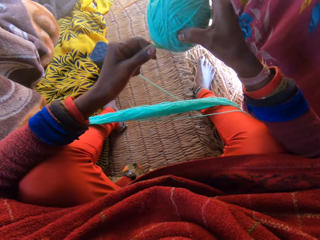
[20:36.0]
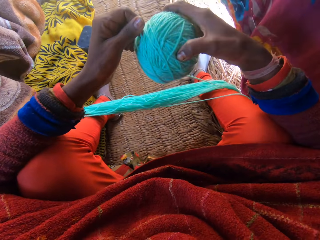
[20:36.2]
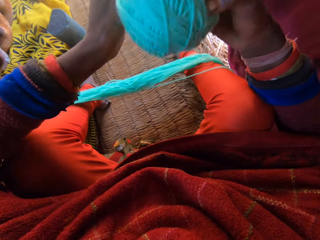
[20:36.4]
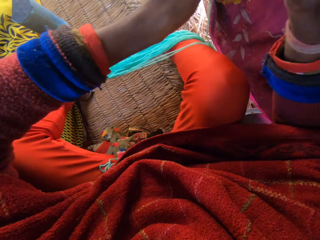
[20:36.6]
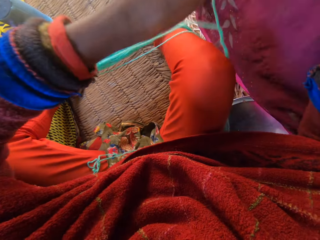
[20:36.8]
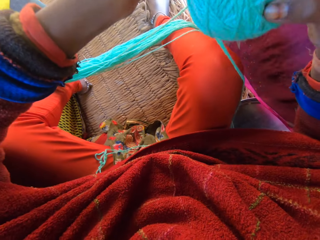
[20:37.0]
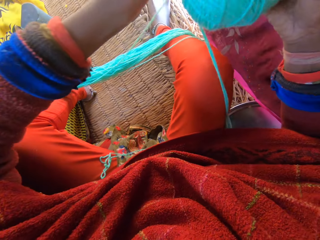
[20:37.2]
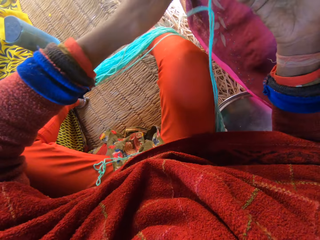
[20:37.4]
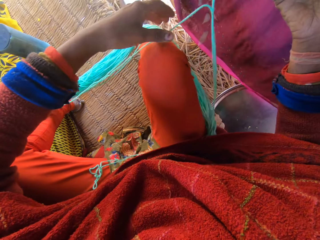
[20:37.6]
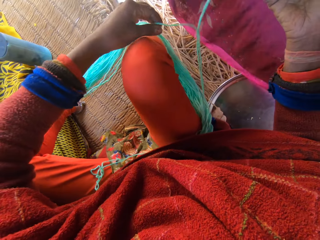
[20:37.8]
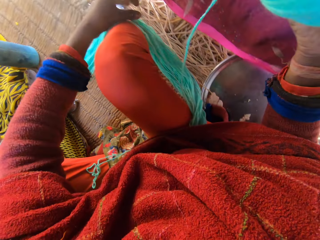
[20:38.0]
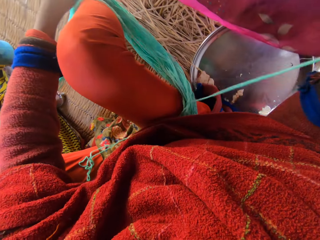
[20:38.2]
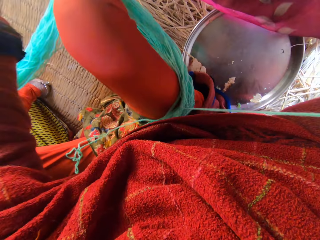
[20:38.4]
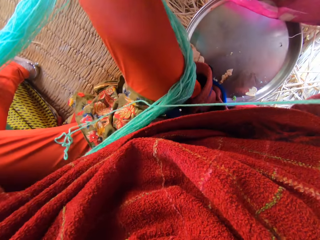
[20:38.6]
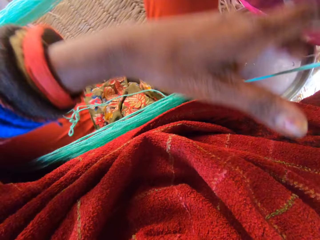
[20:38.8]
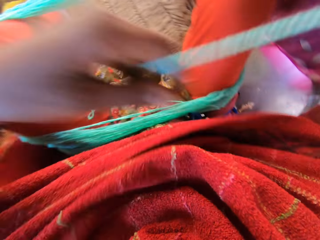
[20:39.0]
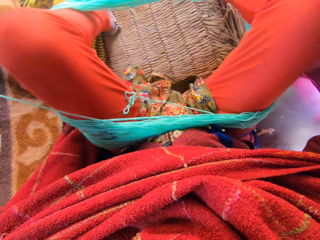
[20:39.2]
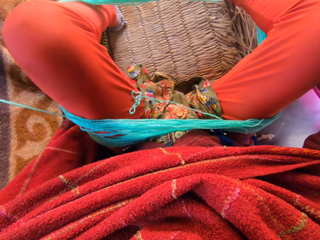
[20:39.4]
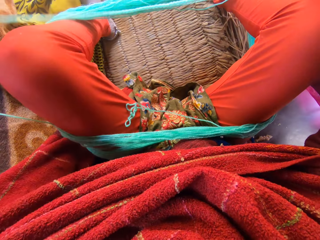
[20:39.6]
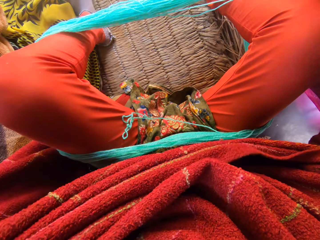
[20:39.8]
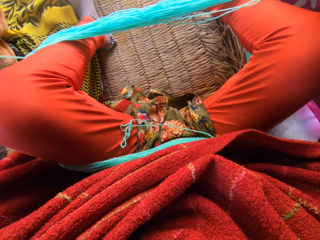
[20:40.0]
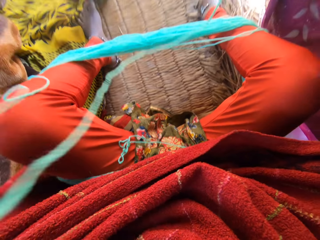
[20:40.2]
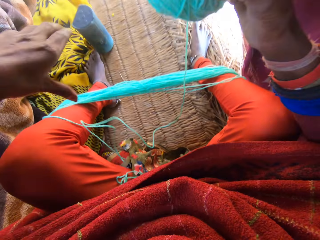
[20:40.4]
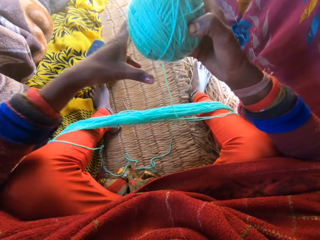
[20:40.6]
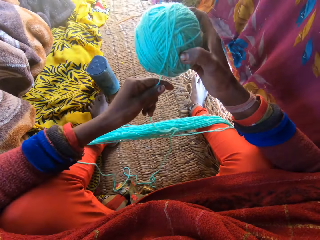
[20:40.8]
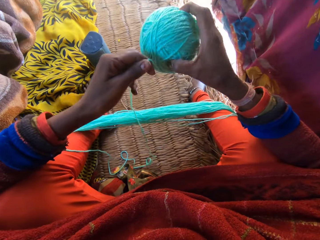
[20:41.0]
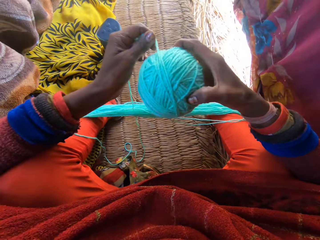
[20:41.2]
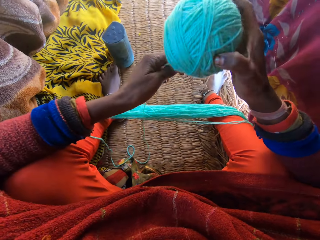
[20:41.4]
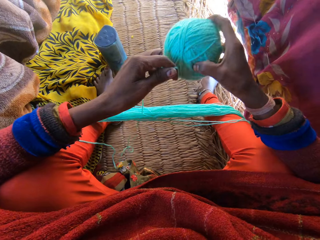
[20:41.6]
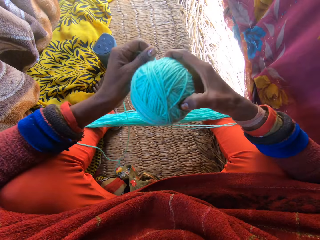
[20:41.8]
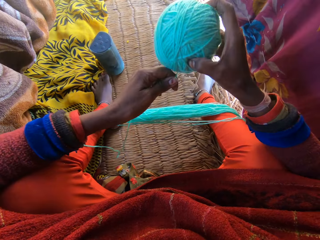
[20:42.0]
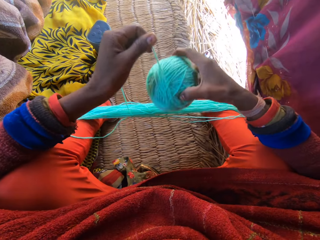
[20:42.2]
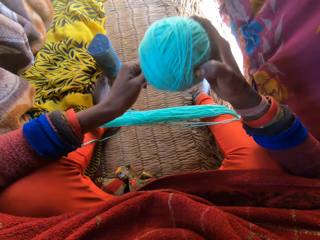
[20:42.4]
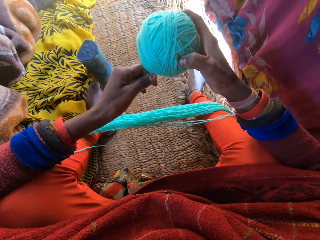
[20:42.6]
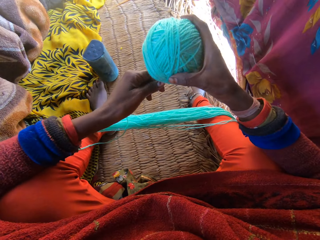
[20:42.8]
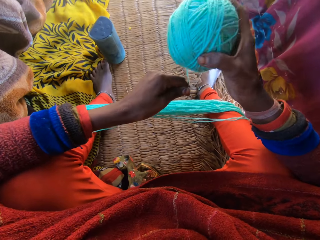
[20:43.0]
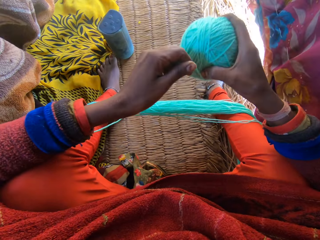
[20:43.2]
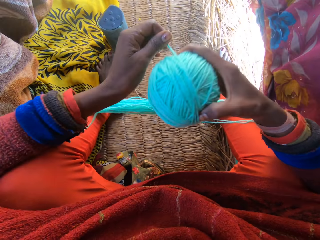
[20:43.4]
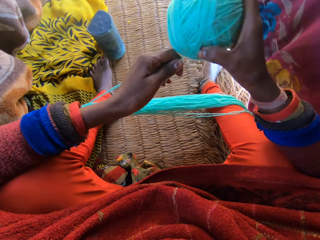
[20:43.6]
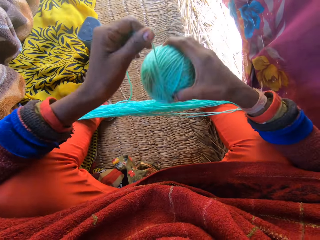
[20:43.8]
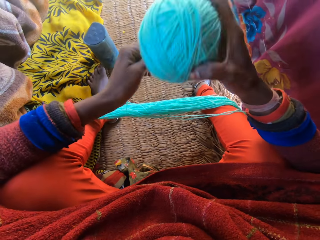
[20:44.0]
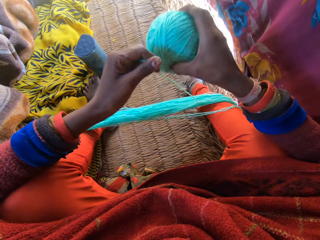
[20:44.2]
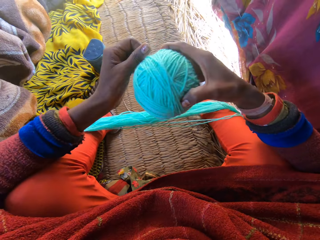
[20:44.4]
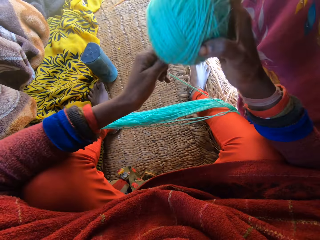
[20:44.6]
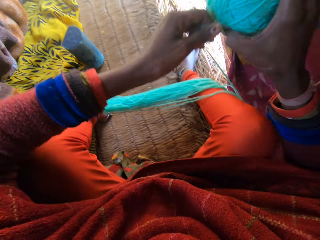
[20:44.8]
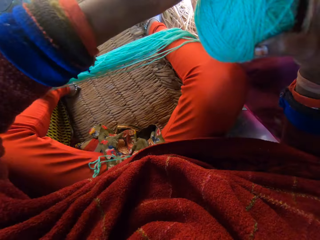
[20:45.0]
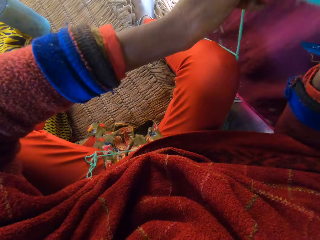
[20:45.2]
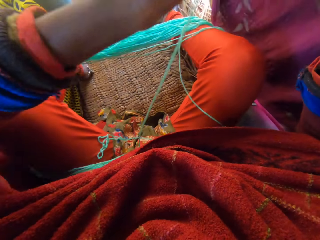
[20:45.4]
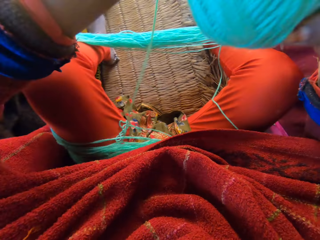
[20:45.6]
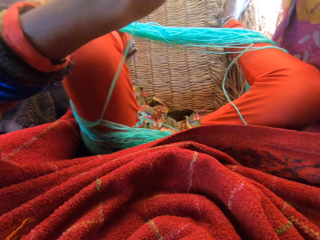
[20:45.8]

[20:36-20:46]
The camera wearer pulls the thread. They roll the thread.

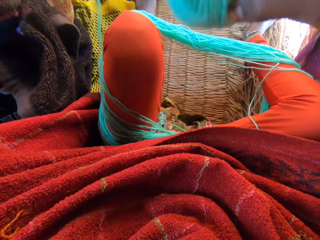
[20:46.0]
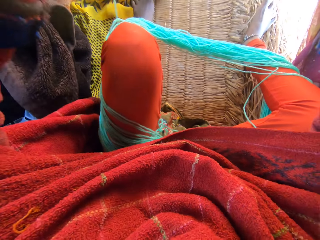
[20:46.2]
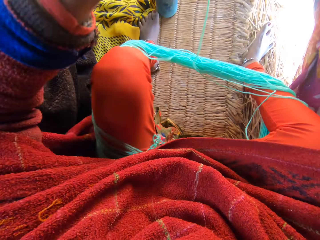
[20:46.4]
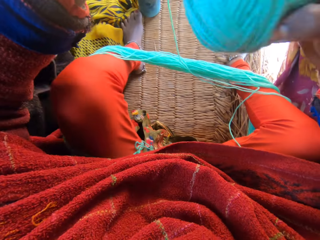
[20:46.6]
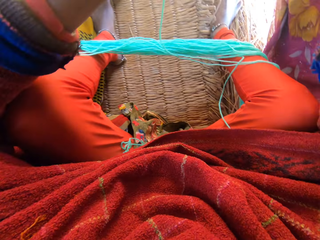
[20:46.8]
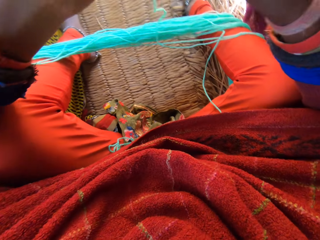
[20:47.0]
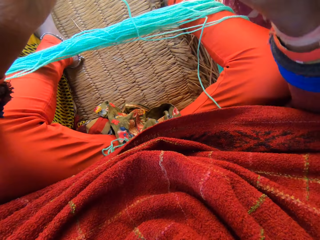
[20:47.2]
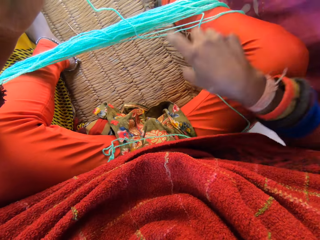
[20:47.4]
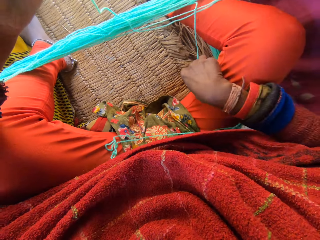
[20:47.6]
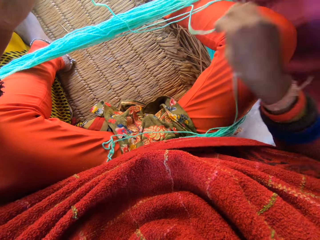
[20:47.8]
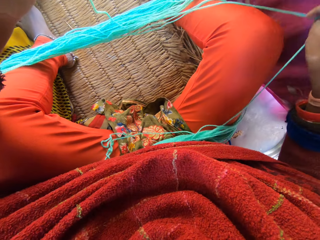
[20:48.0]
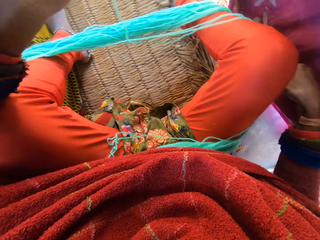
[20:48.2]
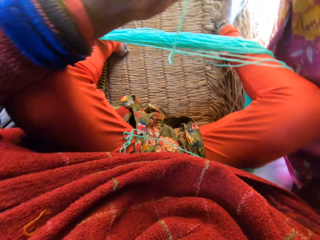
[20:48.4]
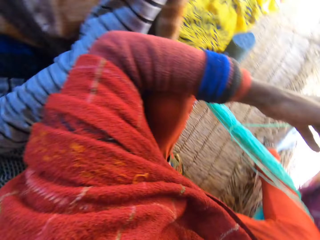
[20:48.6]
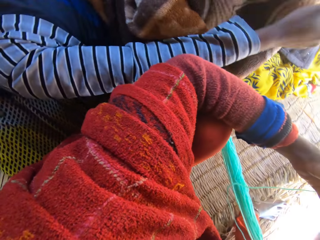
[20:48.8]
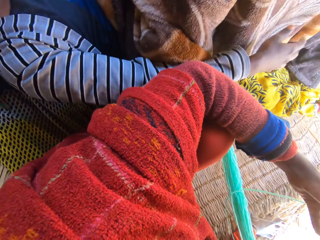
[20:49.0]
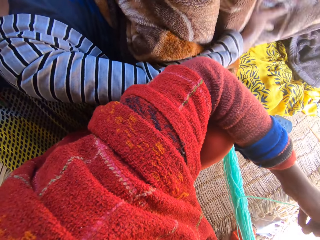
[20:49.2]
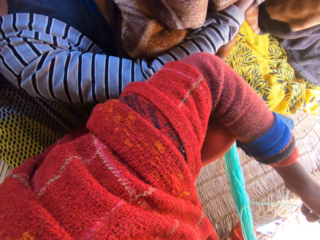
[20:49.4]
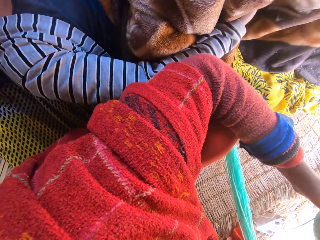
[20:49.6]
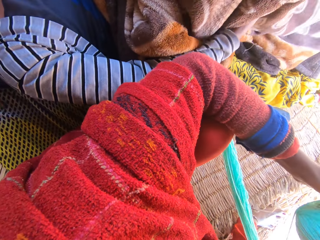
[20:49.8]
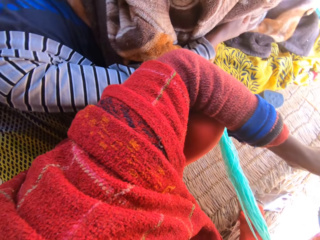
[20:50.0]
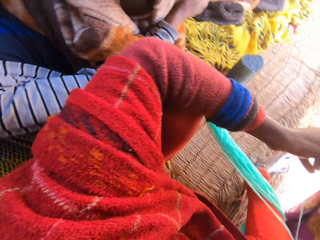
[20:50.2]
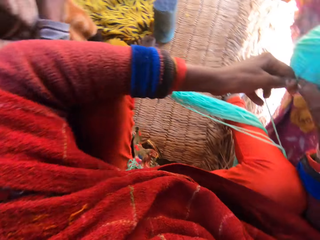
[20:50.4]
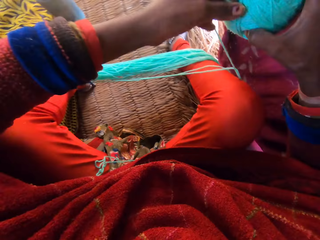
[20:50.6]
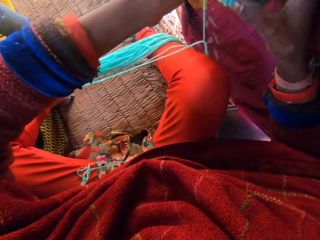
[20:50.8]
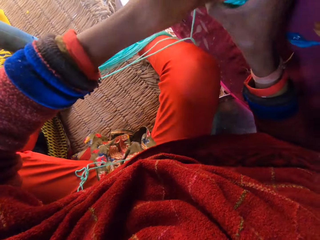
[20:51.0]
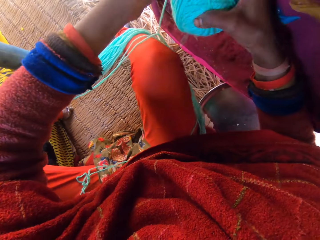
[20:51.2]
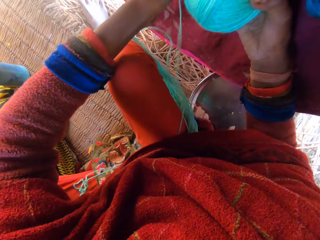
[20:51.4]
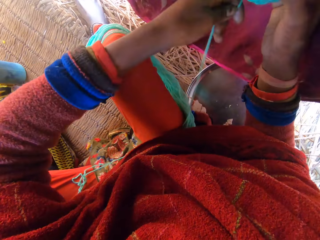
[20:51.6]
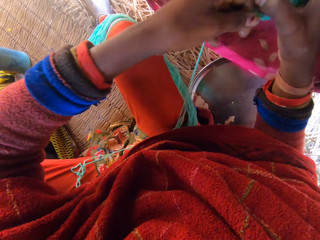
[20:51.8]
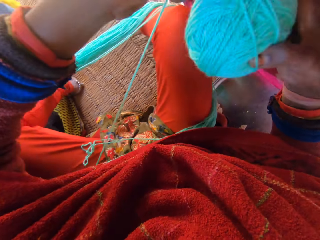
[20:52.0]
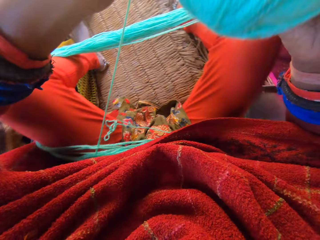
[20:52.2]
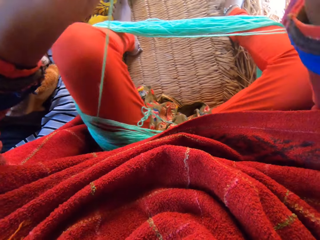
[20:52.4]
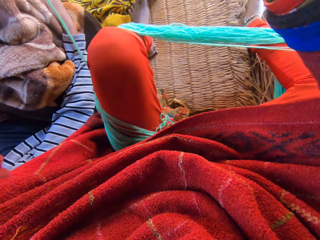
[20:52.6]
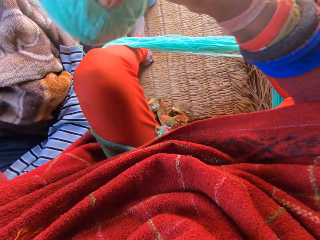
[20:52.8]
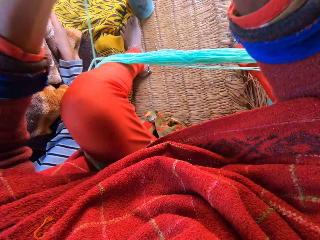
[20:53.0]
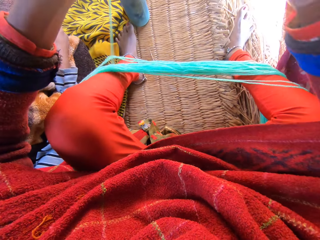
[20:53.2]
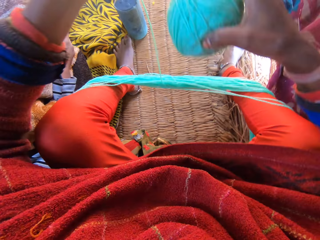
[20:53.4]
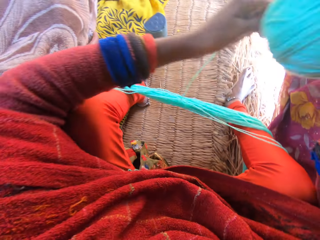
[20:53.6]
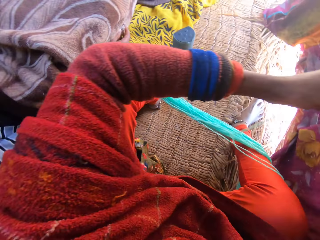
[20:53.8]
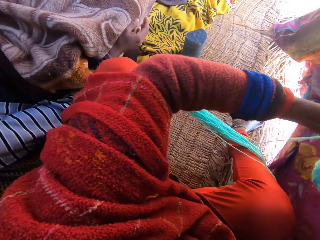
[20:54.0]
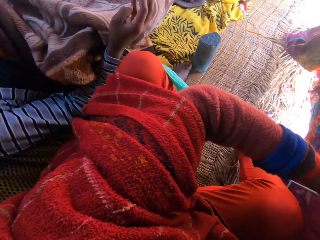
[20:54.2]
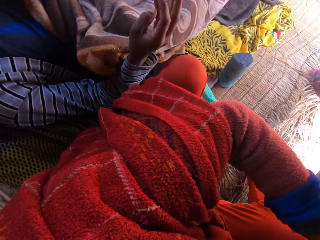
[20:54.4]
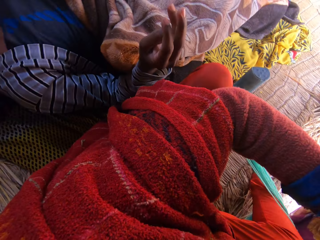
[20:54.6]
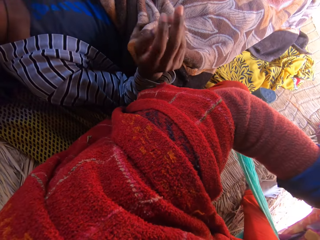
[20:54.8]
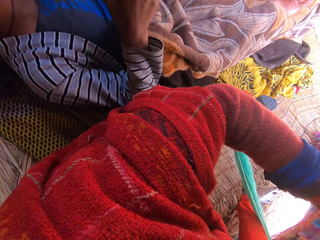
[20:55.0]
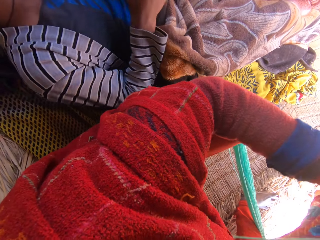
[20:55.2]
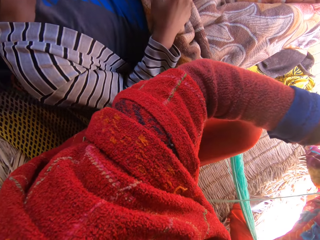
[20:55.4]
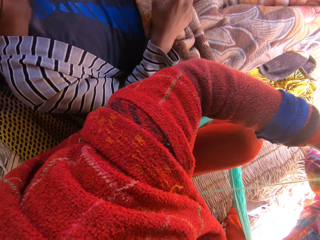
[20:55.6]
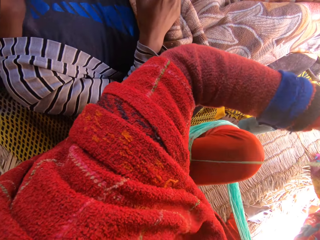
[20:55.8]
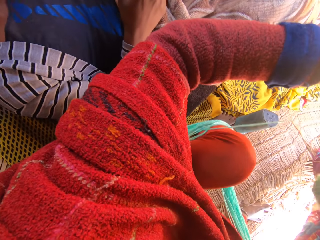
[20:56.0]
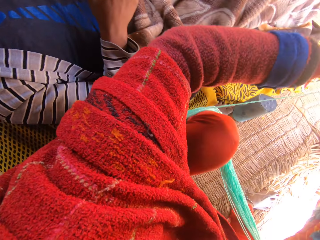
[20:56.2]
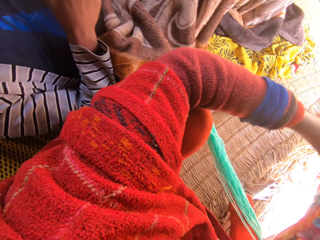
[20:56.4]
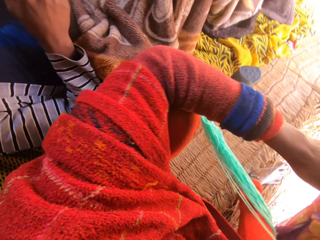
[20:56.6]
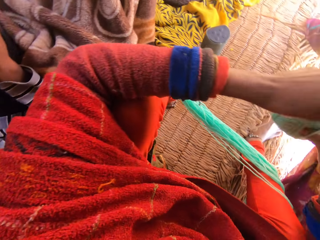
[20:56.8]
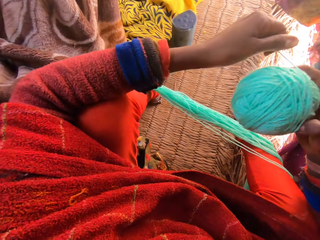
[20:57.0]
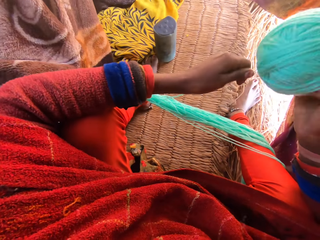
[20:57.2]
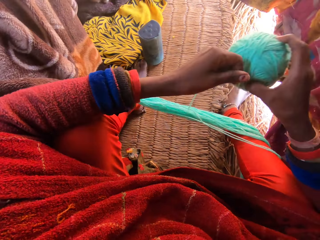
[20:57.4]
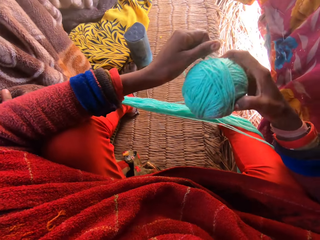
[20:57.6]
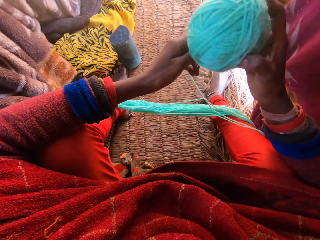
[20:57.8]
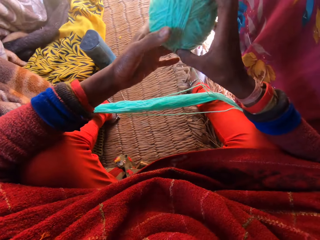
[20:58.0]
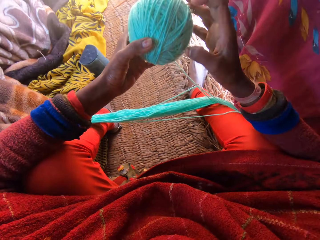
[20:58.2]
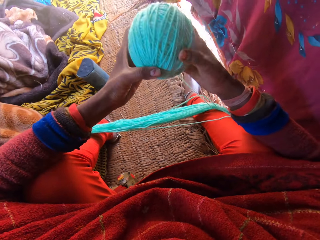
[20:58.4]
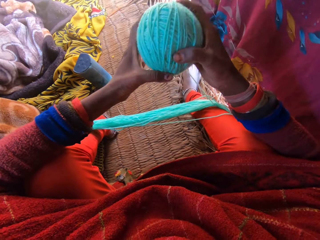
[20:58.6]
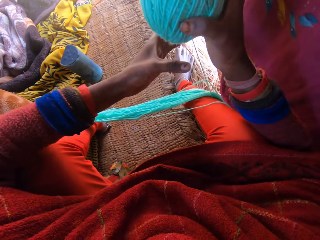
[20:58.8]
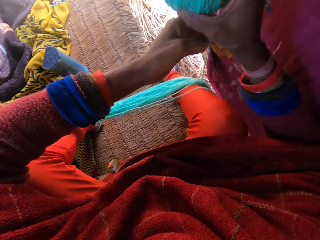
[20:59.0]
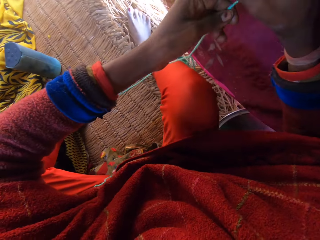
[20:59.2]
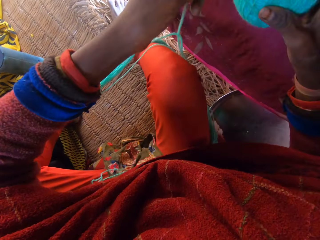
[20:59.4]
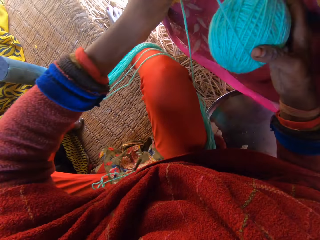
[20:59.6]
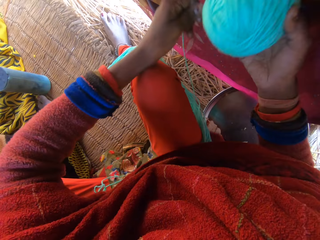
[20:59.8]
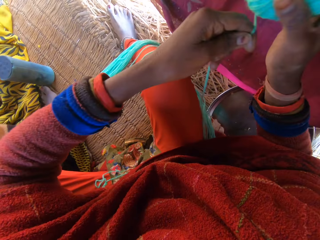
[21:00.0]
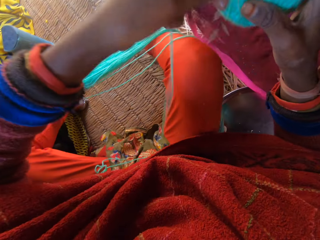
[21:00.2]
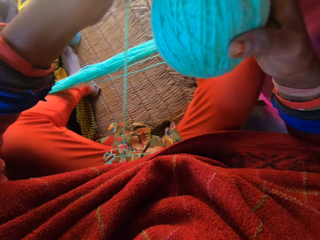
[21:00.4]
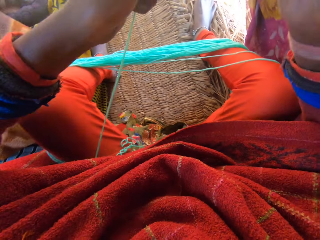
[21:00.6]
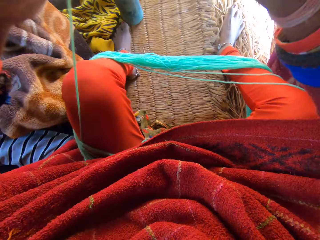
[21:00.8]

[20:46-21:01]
The camera wearer puts the thread on the thigh. They look at a man. The man operates the mobile phone with his hands.
